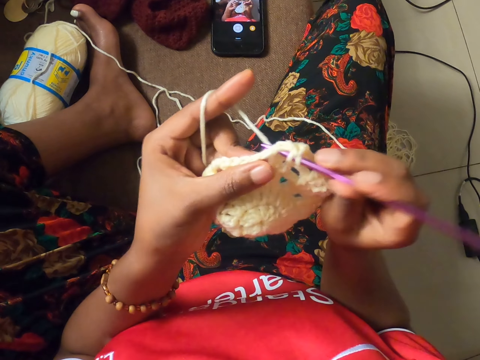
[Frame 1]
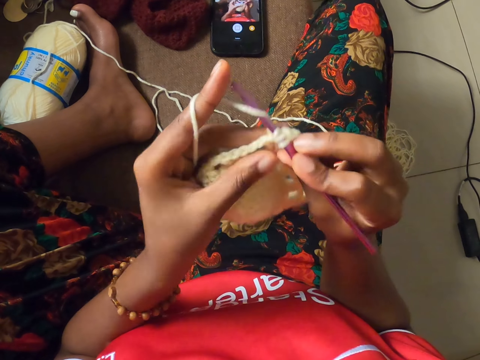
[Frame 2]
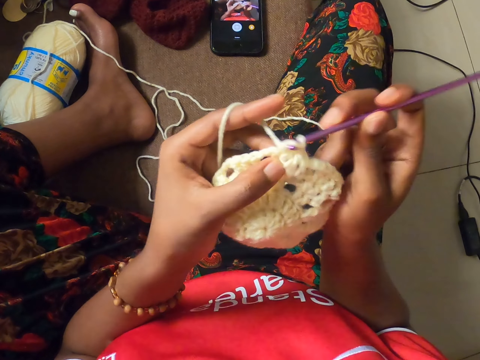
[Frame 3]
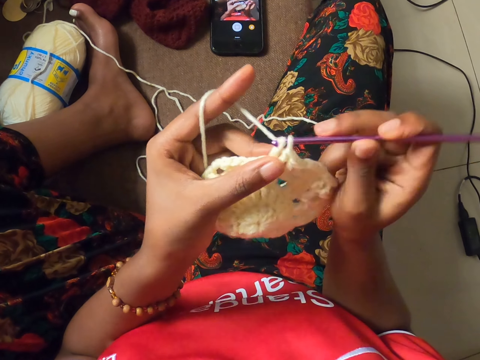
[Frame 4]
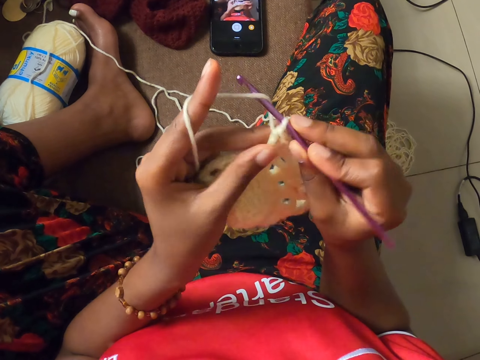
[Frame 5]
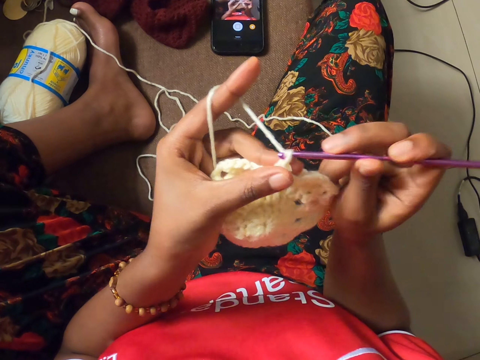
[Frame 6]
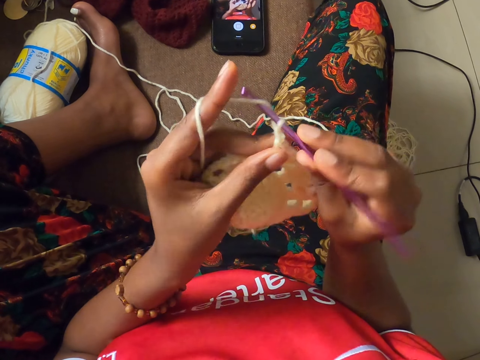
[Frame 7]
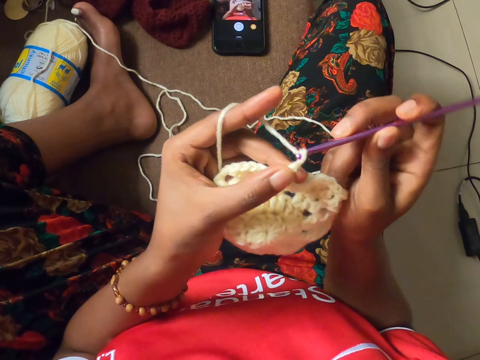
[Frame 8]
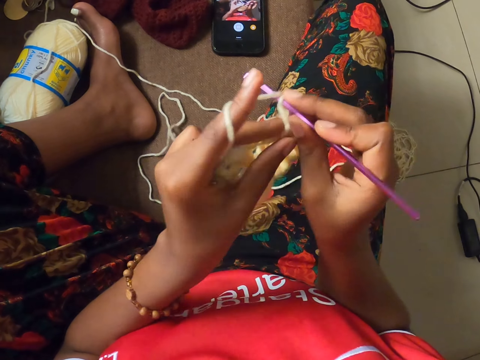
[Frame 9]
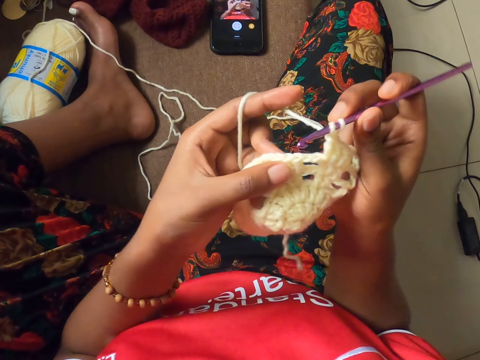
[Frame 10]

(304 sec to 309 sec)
The camera wearer crochets the yarn of wool in her left hand with the crochet hook in her right hand.

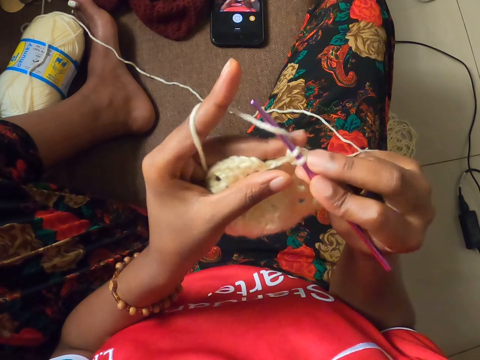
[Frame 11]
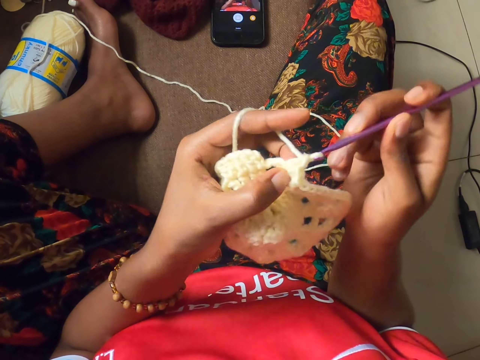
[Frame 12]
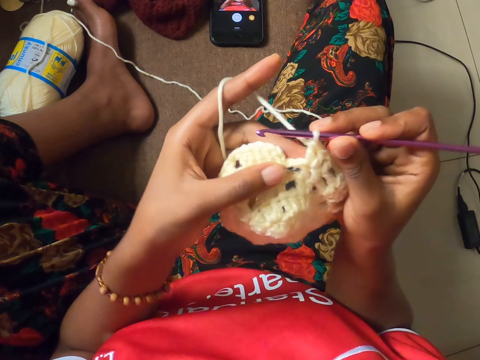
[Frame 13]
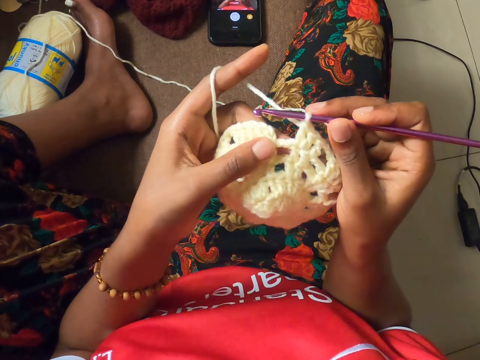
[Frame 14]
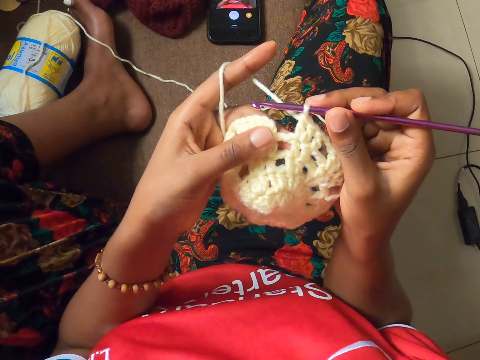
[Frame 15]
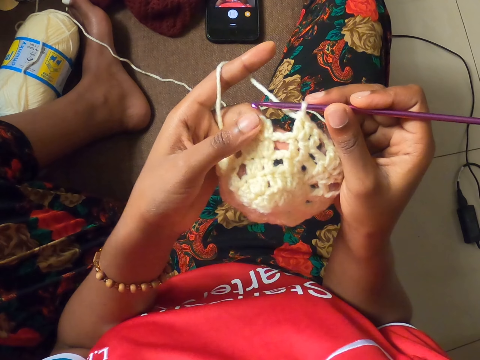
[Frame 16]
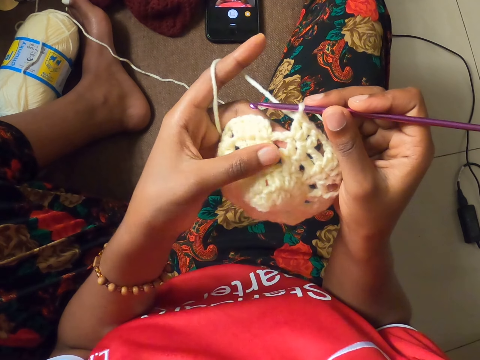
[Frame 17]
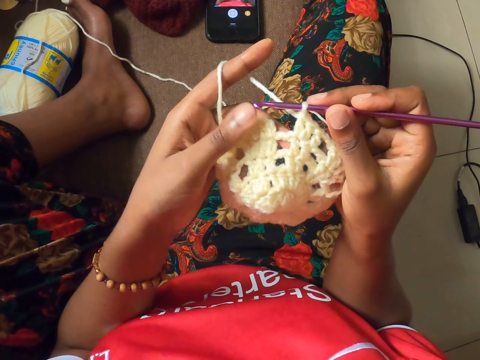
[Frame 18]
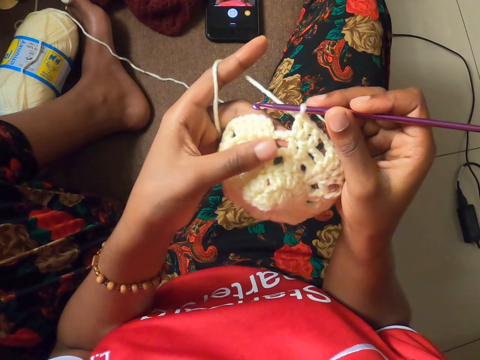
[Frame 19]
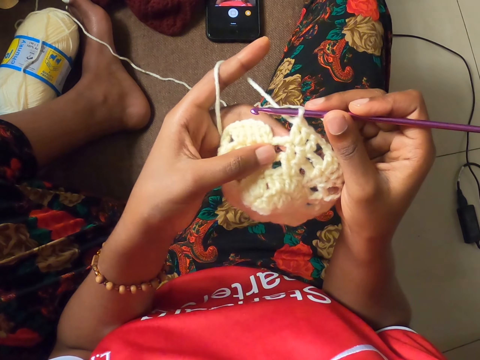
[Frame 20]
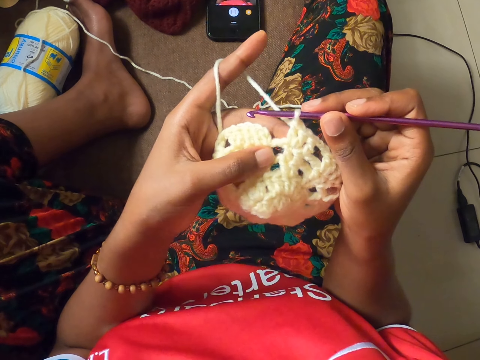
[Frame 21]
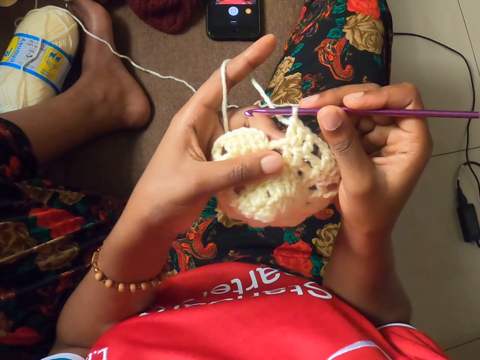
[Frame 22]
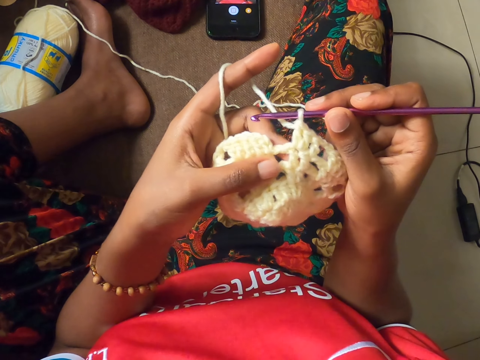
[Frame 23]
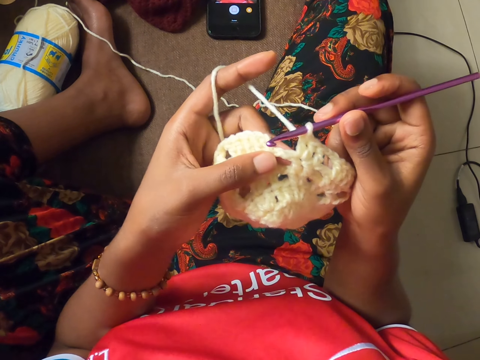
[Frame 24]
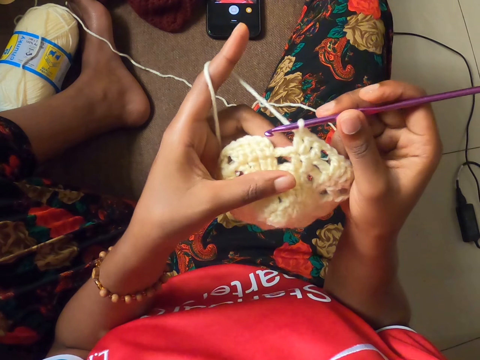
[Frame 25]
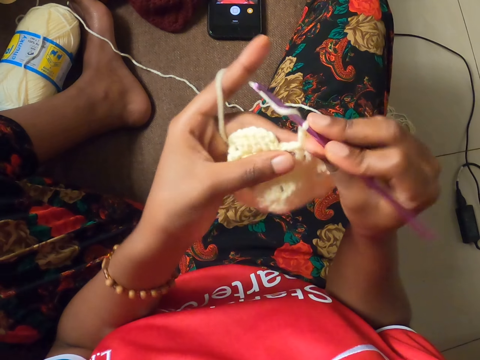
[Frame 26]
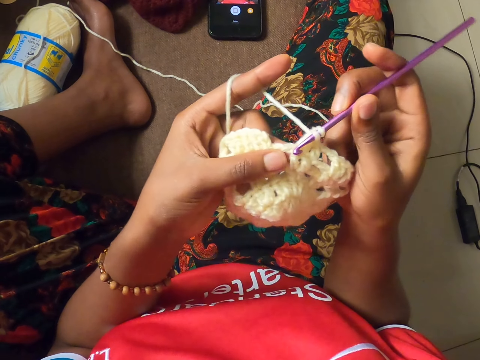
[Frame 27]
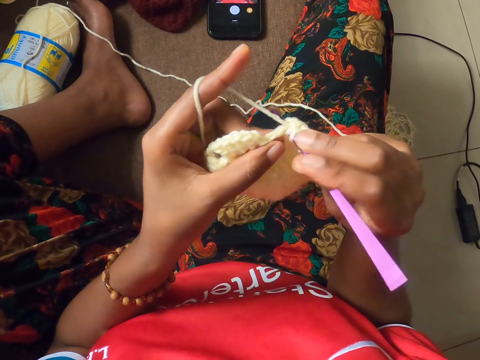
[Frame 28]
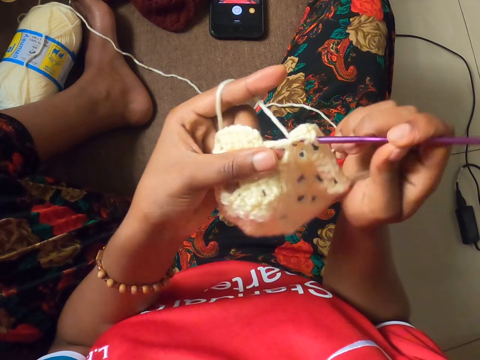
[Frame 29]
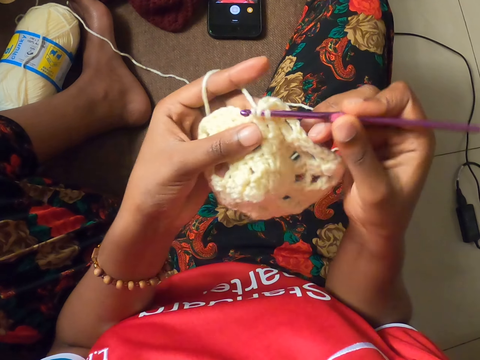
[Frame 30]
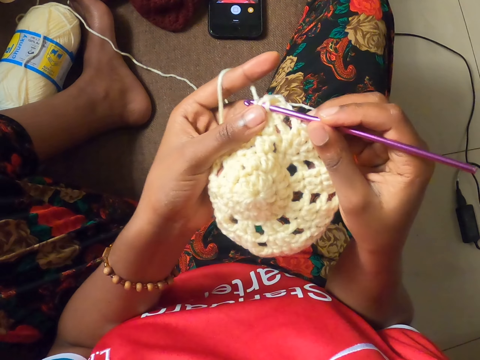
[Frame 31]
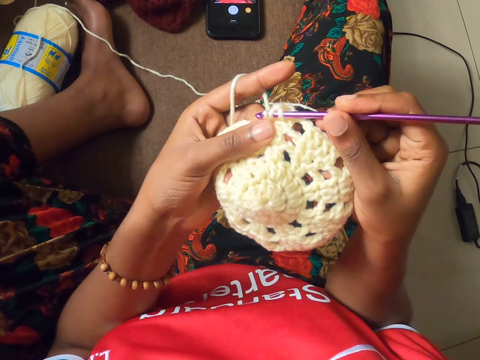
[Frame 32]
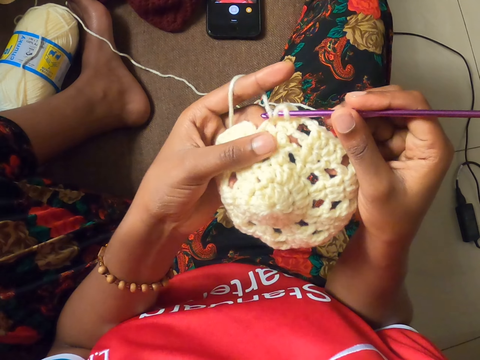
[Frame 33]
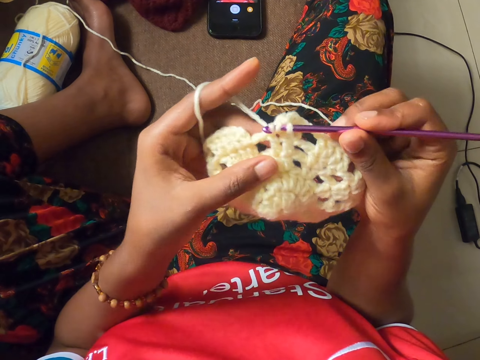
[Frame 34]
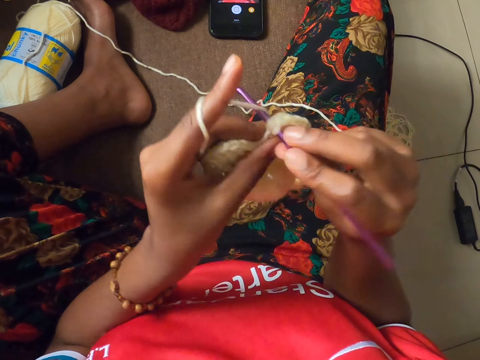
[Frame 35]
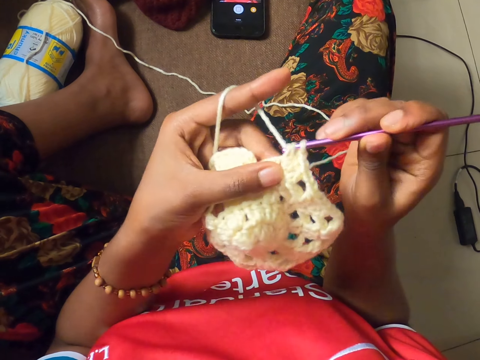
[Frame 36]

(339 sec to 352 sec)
The camera wearer feels the texture of the crochet coaster with her left hand. She crochets the yarn of wool in her left hand with the crochet hook in her right hand.

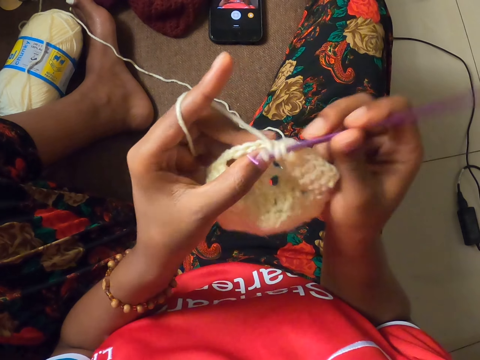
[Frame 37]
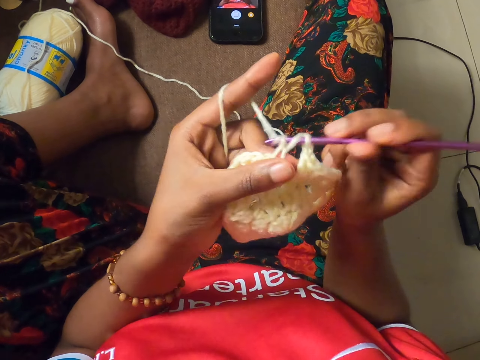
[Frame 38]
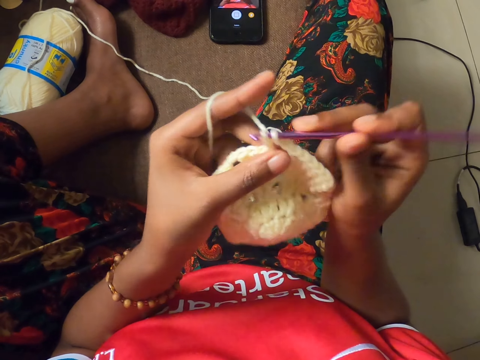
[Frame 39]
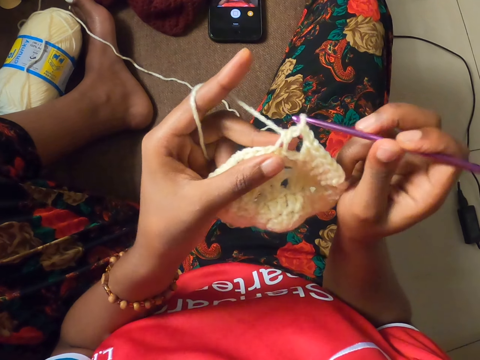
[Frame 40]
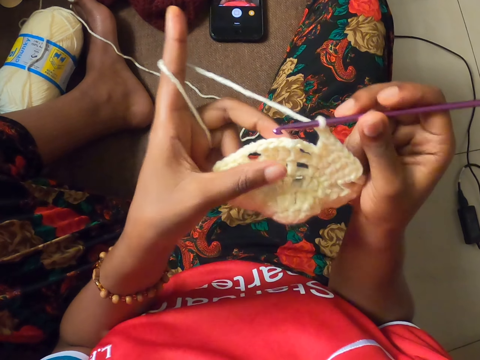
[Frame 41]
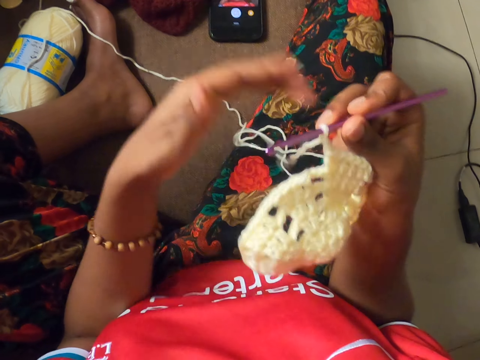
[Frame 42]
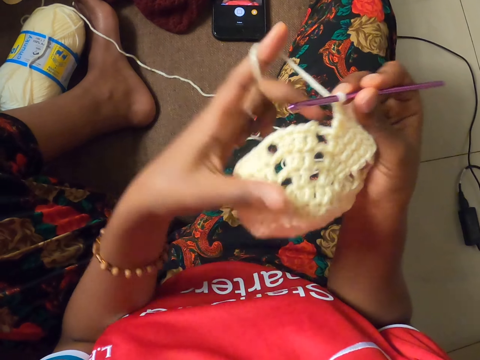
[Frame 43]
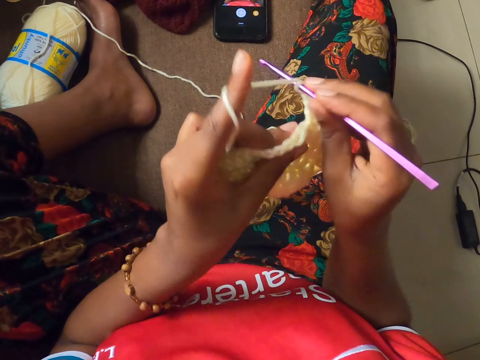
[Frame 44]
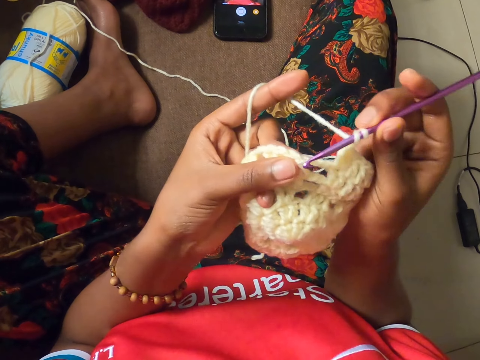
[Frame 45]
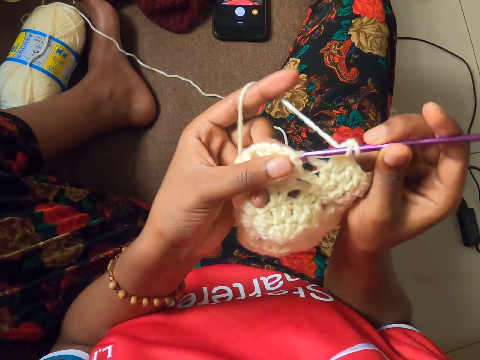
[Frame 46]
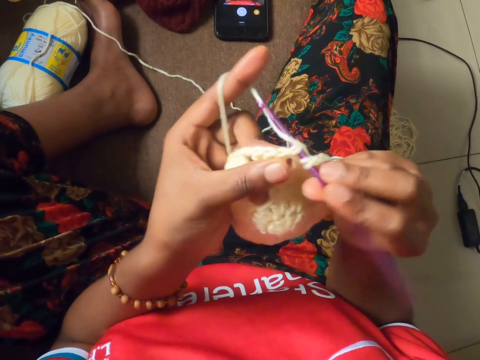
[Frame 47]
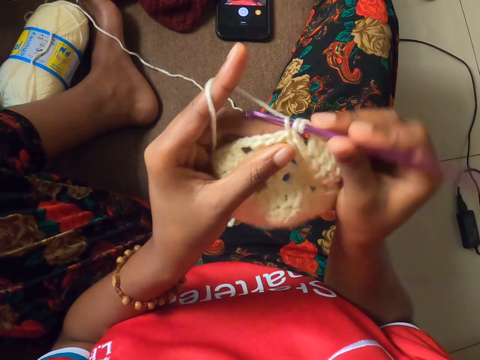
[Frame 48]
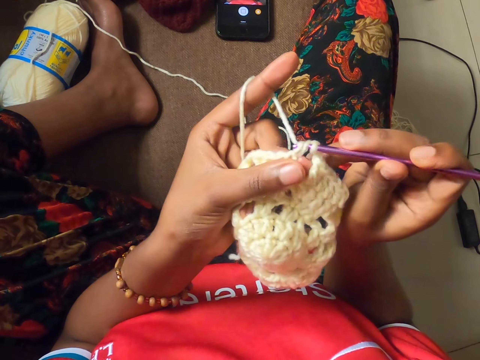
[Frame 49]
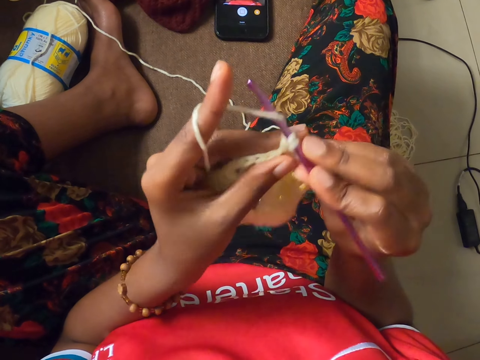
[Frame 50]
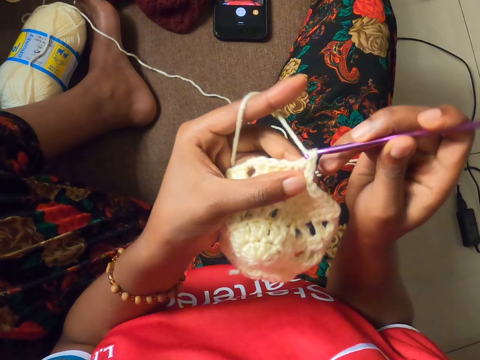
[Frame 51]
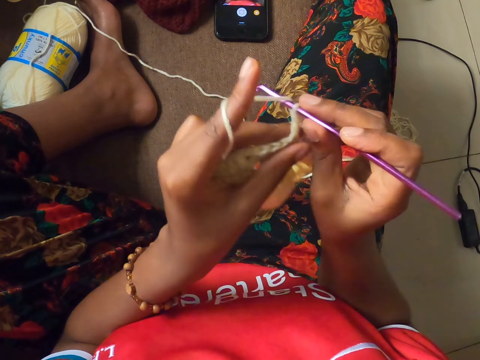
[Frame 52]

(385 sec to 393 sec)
The camera wearer adjusts the yarn of wool with her left hand. She wraps the yarn of wool around her left hand.
